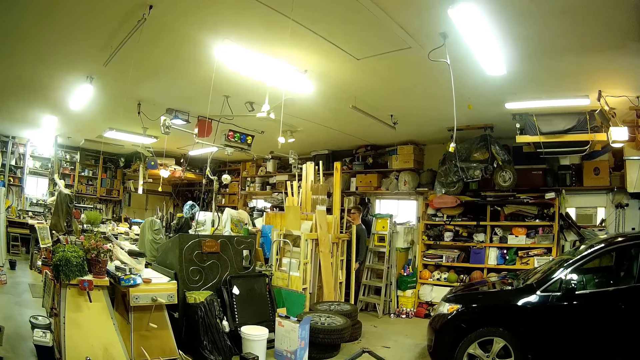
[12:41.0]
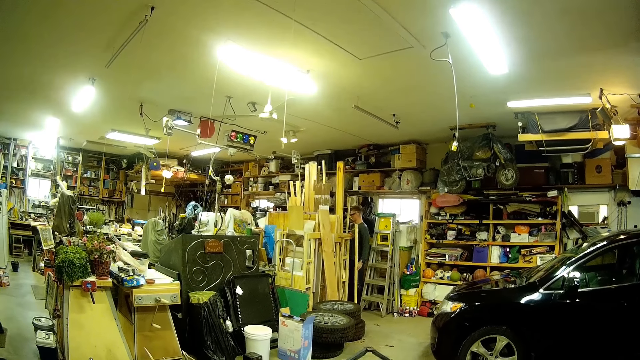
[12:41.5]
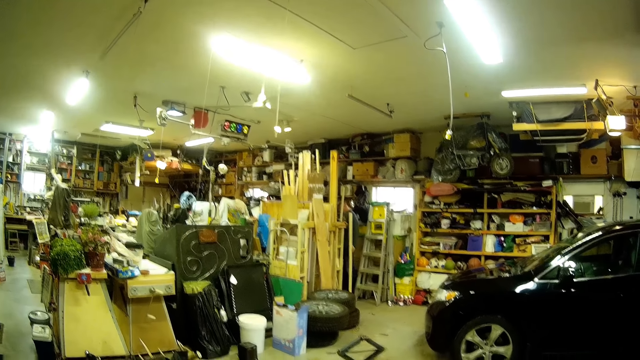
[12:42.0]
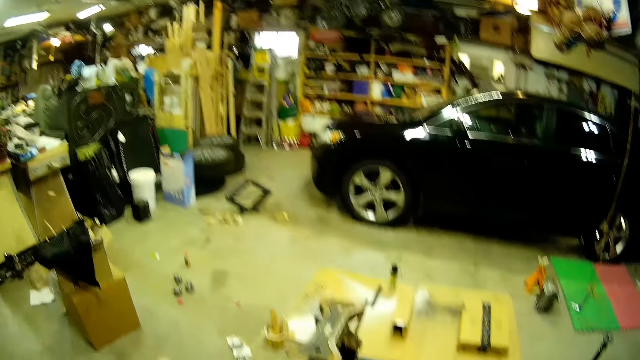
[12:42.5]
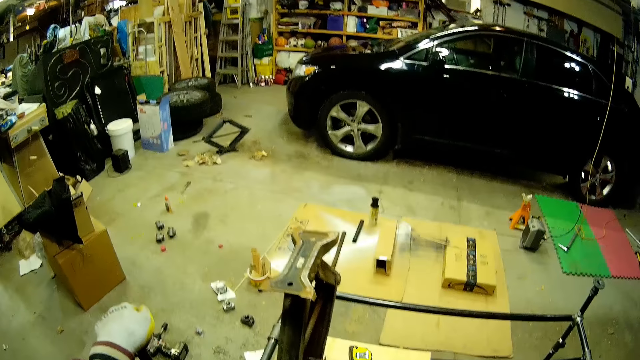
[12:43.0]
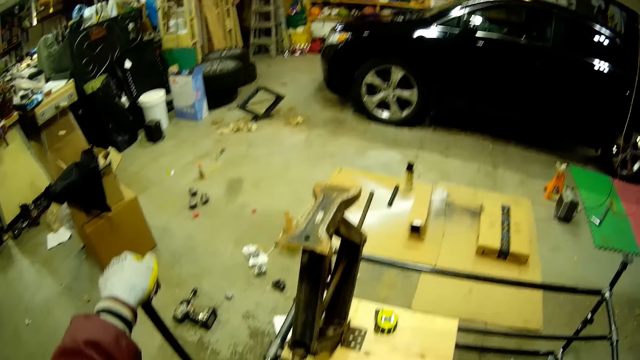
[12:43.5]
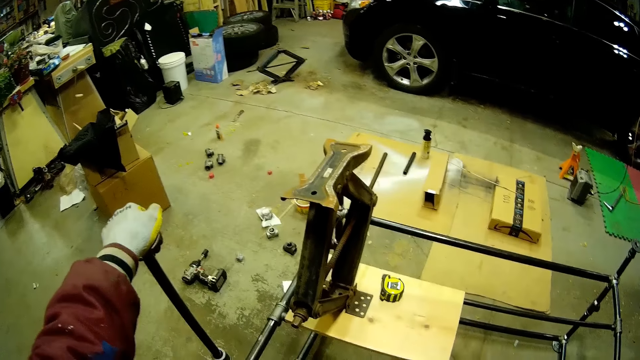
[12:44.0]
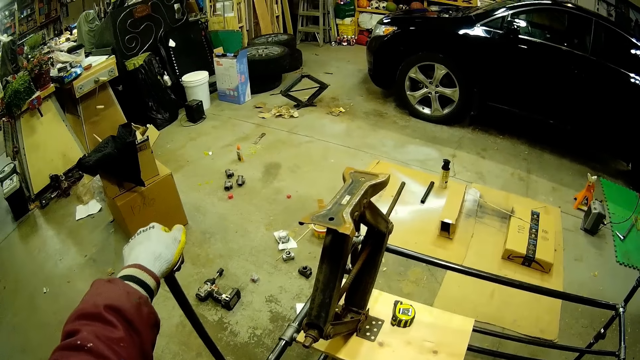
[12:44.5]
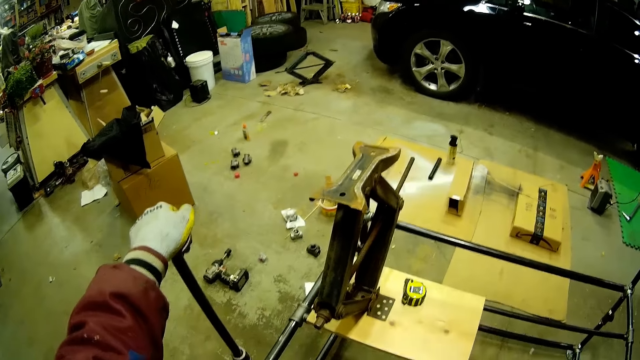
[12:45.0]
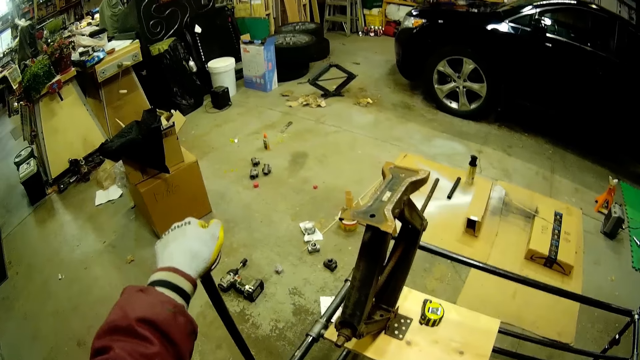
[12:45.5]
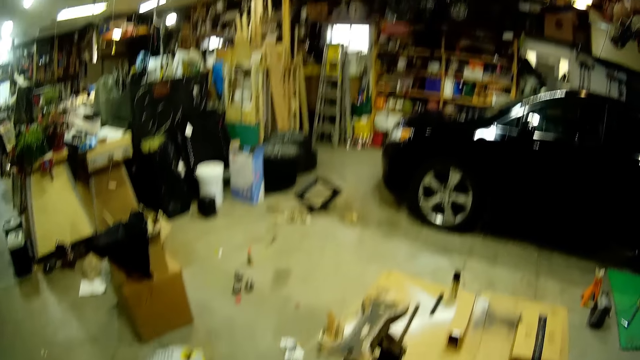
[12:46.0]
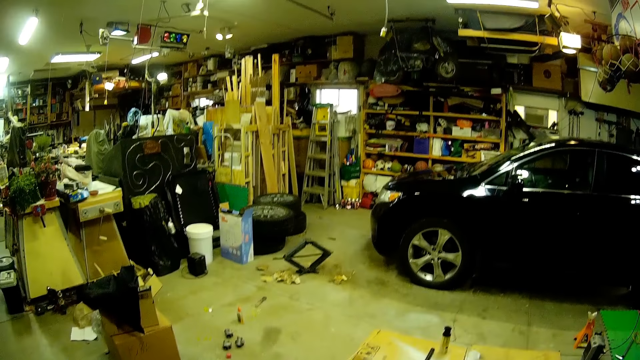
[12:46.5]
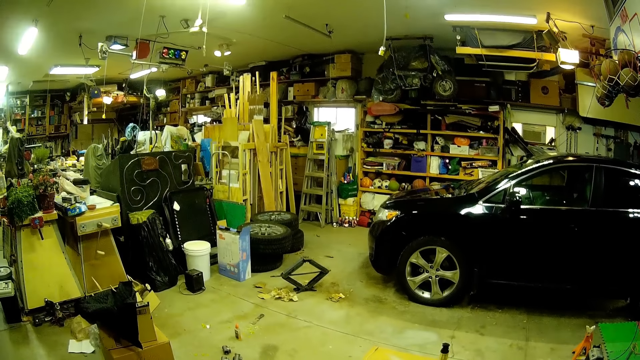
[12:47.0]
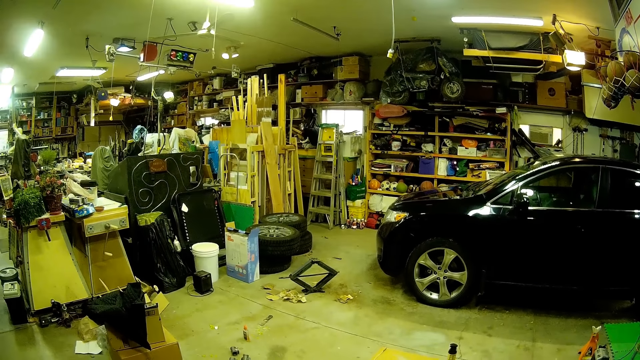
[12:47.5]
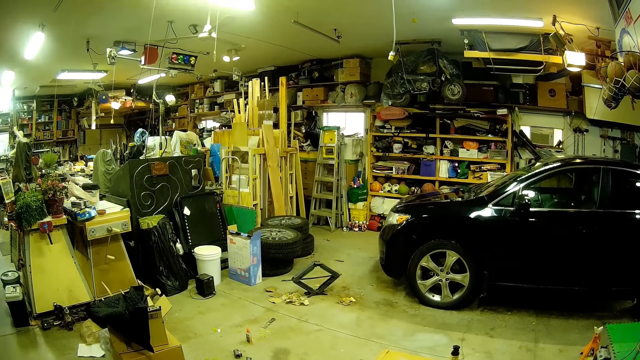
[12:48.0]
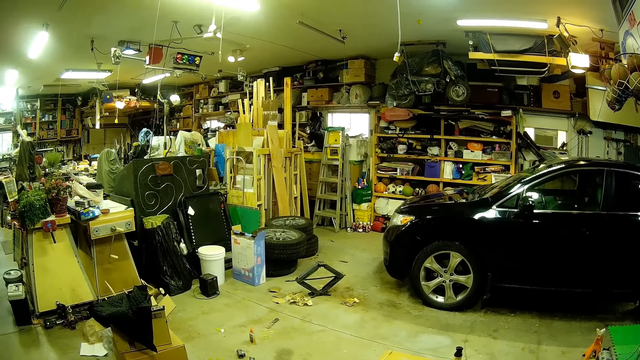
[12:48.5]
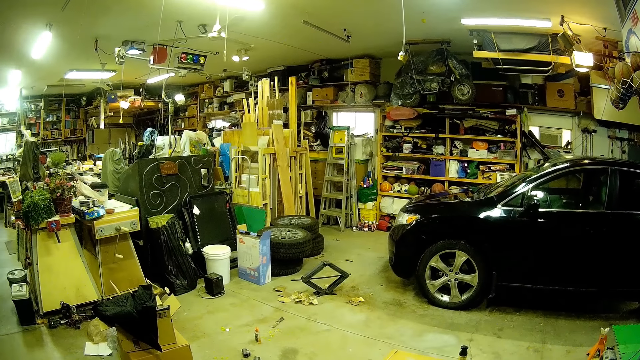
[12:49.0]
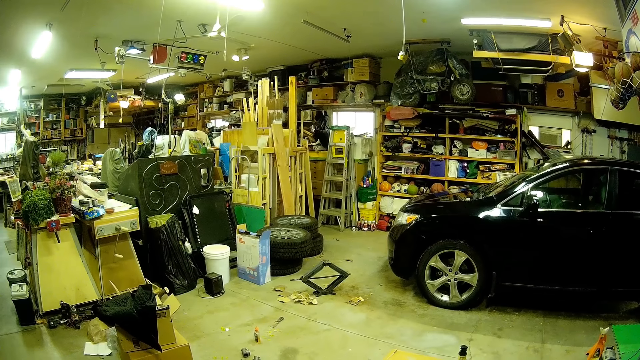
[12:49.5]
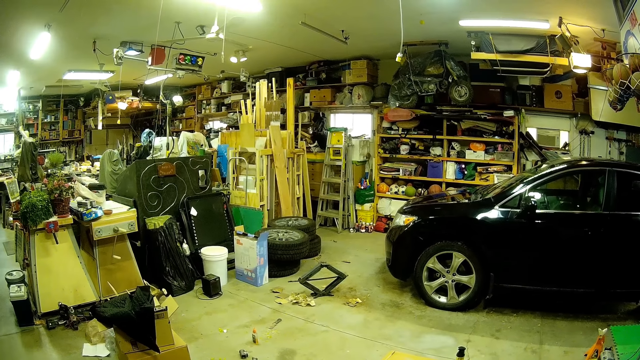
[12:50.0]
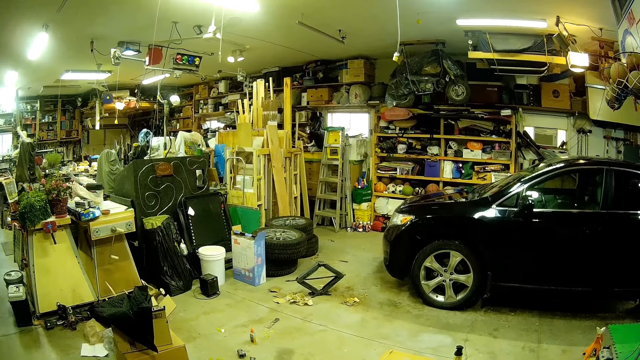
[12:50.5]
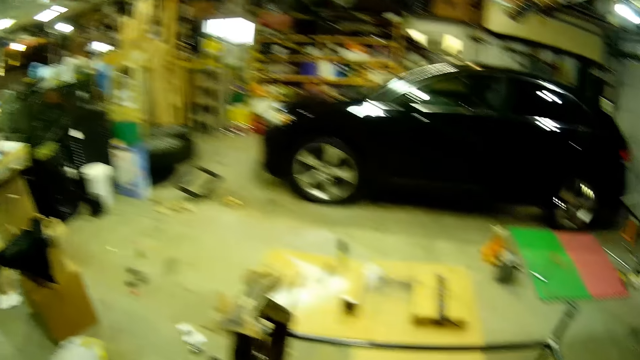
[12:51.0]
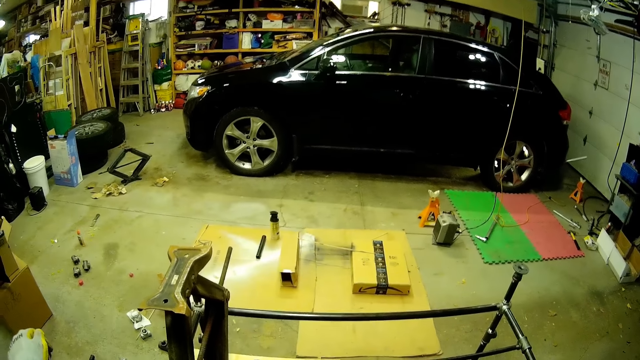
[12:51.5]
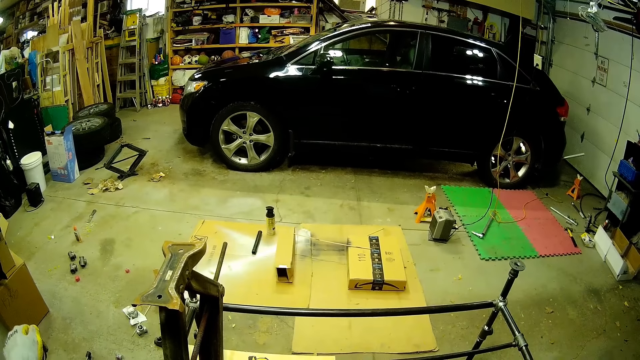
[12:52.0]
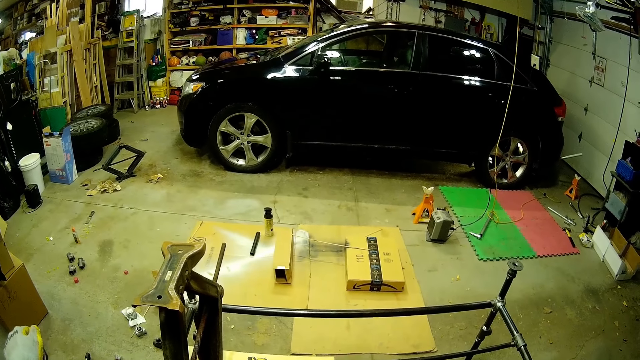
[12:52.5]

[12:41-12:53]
The camera wearer looks around. She places her left hand on the column of the metal scaffold.

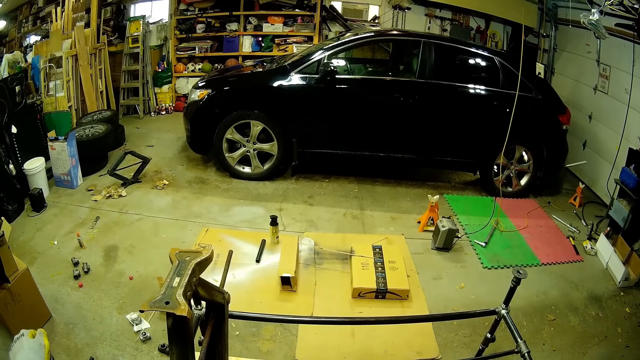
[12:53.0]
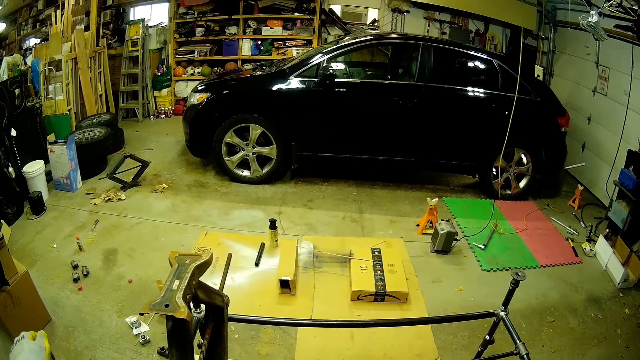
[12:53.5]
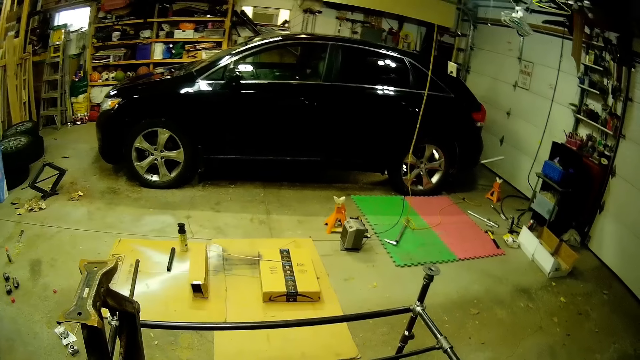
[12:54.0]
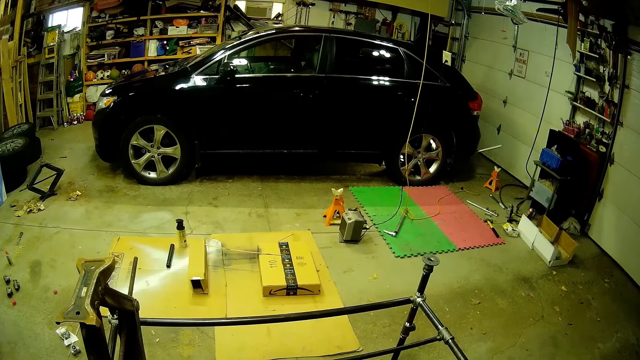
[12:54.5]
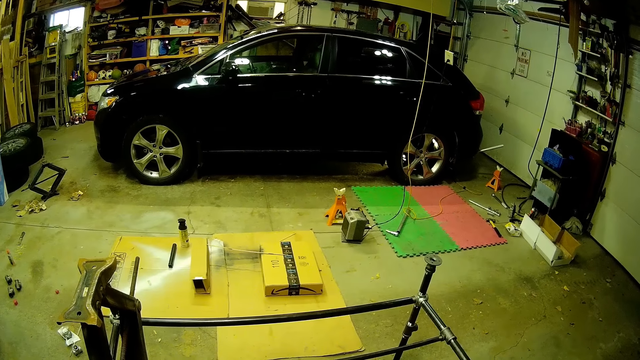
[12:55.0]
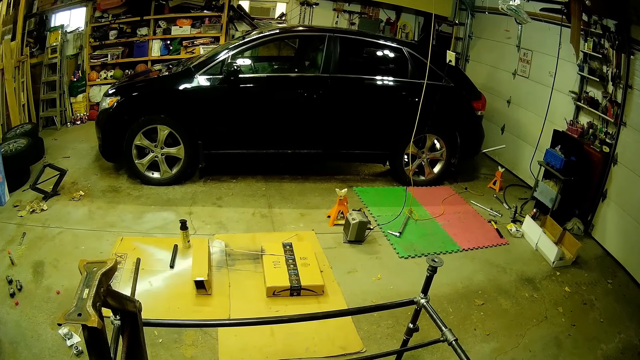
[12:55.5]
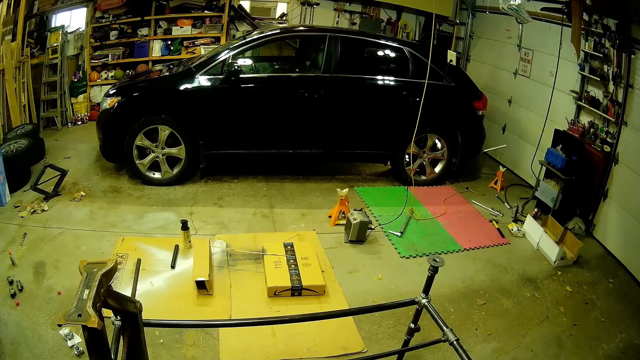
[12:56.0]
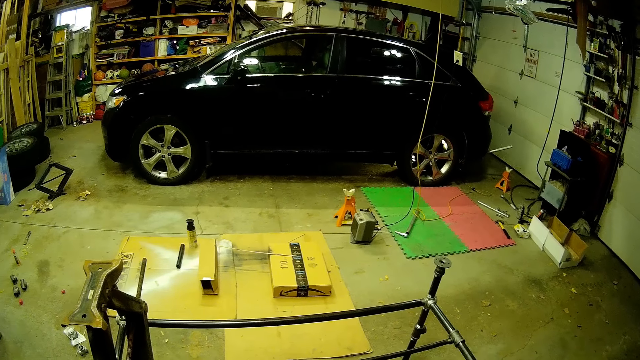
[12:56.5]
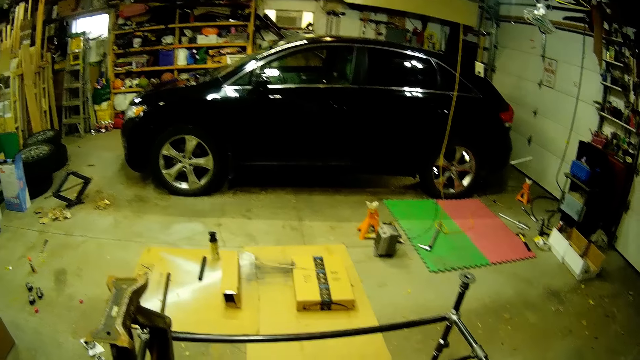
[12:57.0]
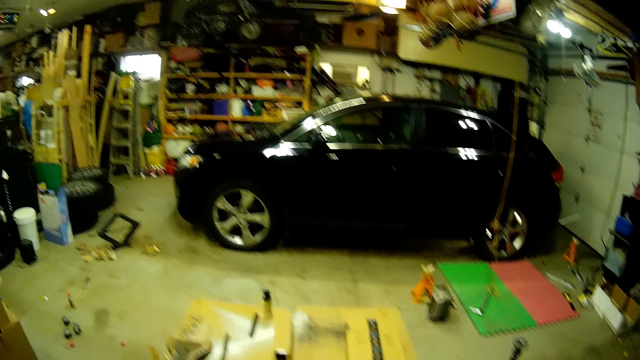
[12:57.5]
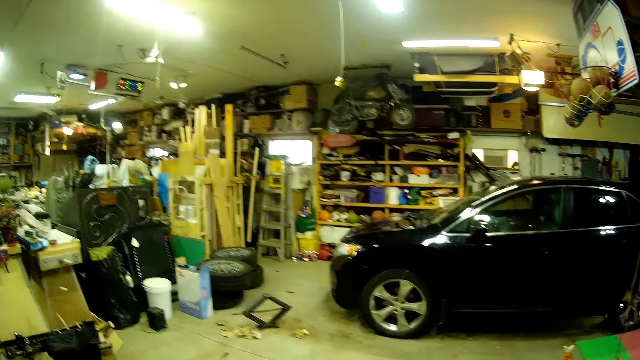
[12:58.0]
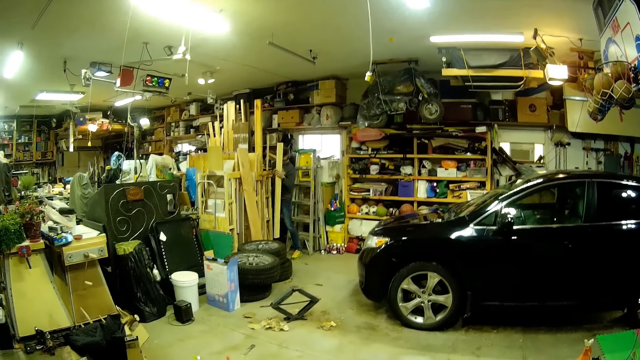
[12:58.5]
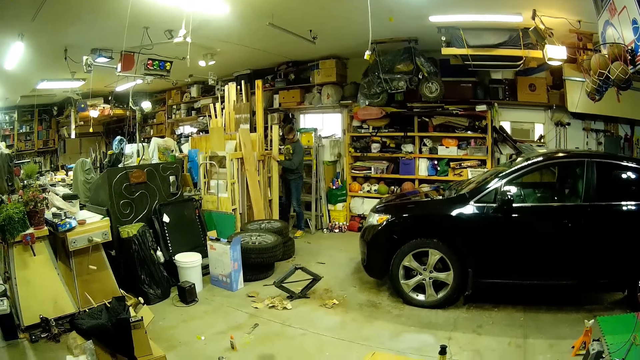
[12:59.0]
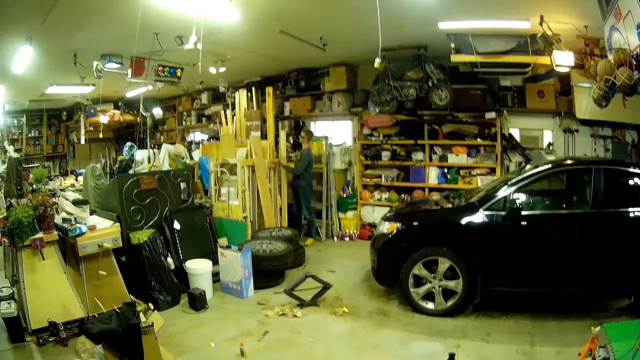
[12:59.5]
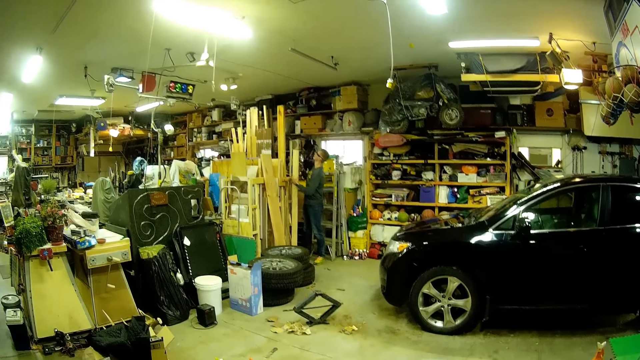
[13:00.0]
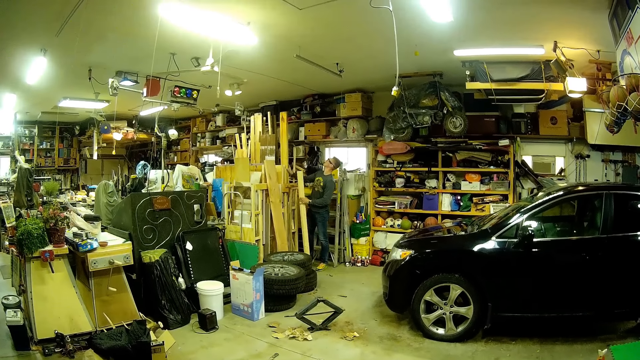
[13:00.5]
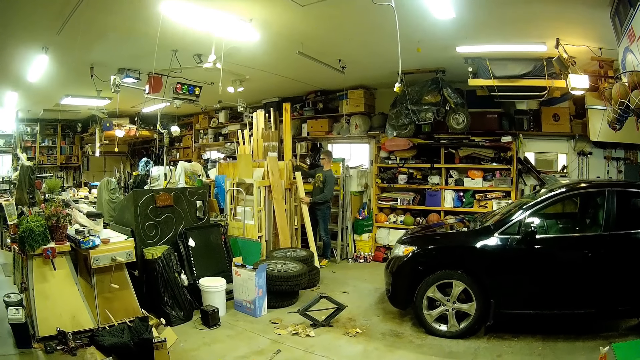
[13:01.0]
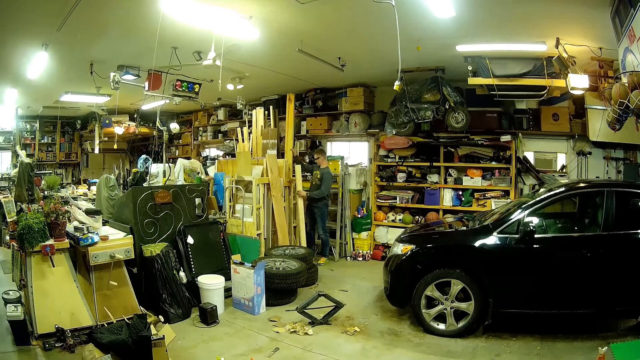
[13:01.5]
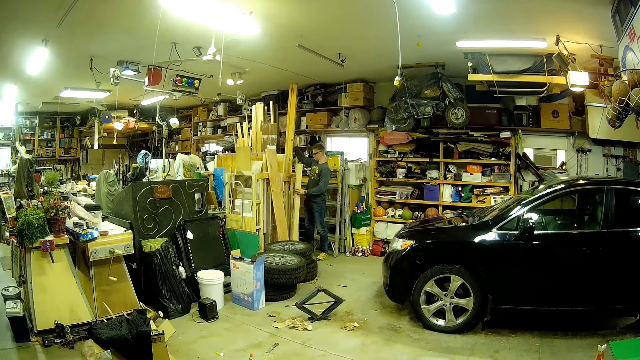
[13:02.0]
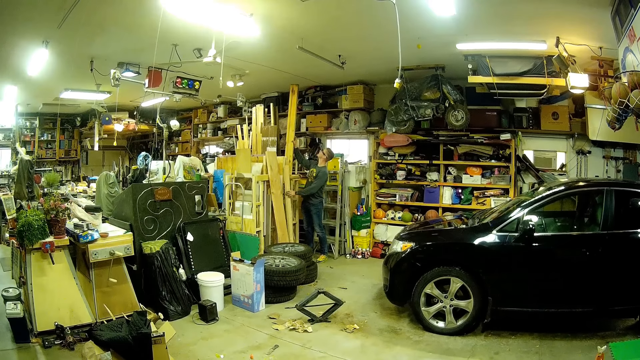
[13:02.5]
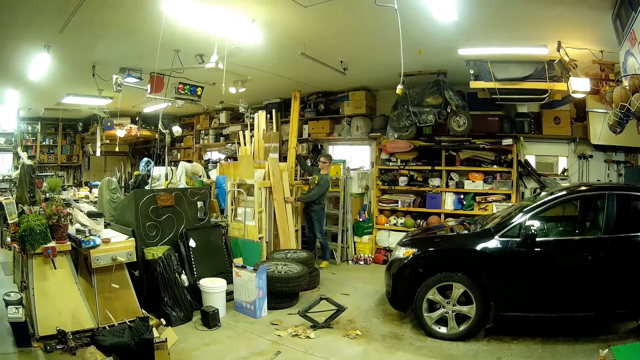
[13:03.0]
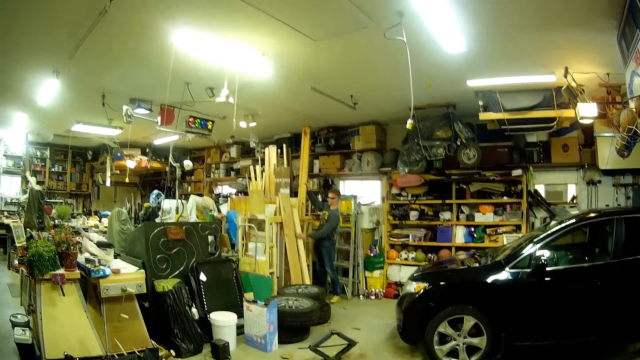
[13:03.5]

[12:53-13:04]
A man carries the wood plank with his left hand. The man looks for wood. The man lifts another wood plank with his right hand. The man lays down the wood.
